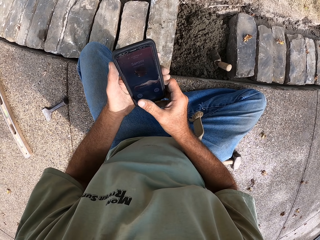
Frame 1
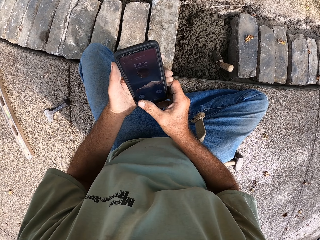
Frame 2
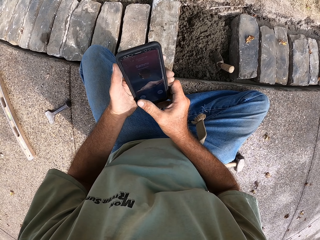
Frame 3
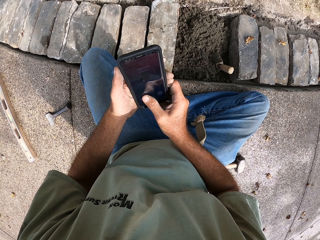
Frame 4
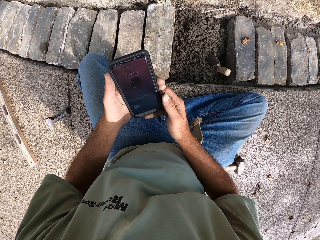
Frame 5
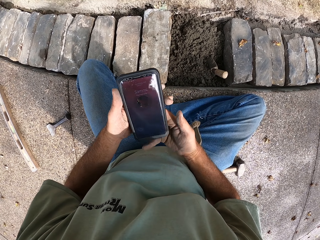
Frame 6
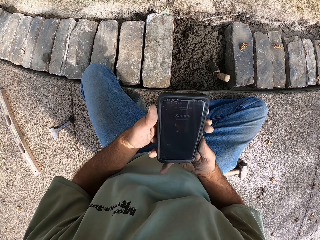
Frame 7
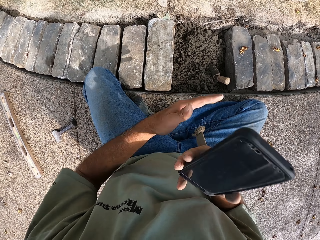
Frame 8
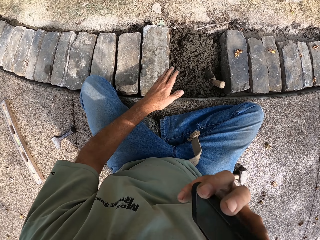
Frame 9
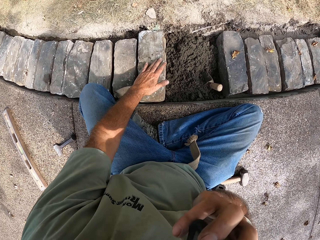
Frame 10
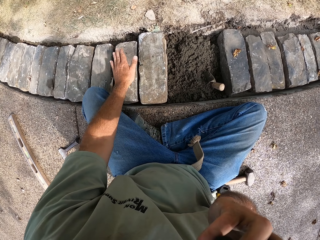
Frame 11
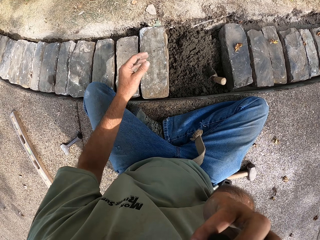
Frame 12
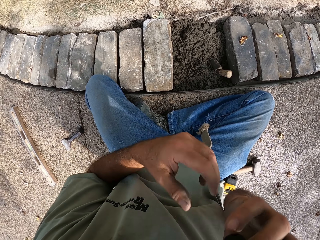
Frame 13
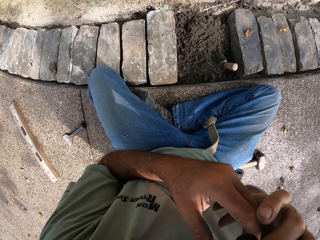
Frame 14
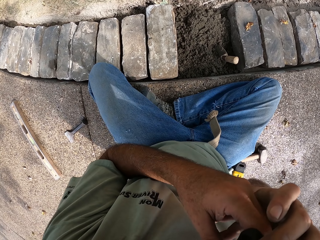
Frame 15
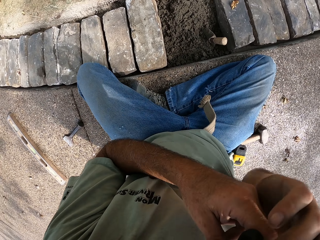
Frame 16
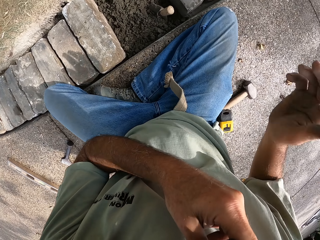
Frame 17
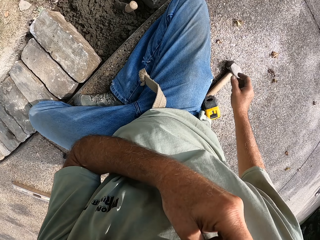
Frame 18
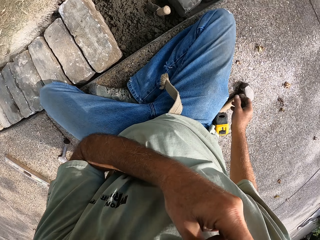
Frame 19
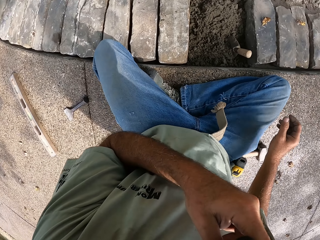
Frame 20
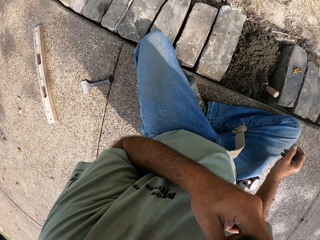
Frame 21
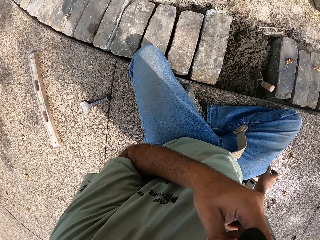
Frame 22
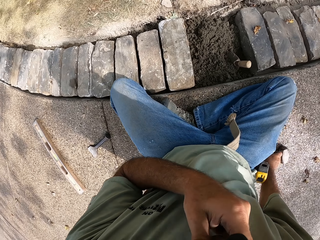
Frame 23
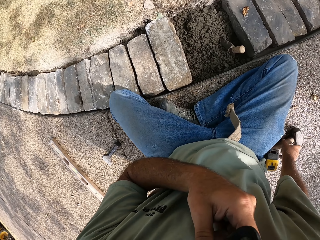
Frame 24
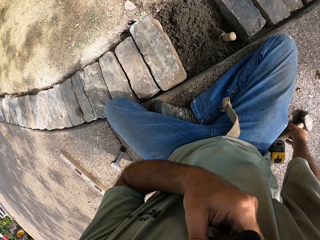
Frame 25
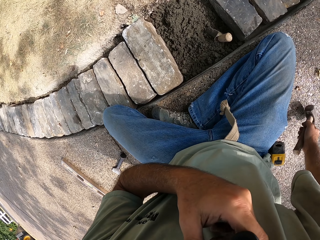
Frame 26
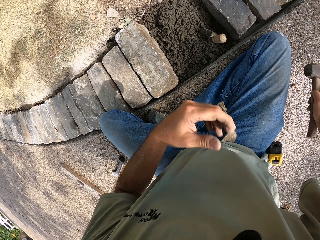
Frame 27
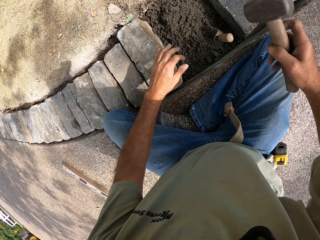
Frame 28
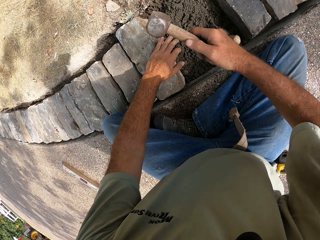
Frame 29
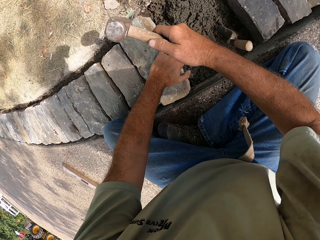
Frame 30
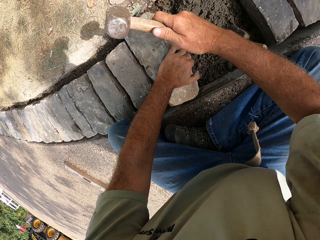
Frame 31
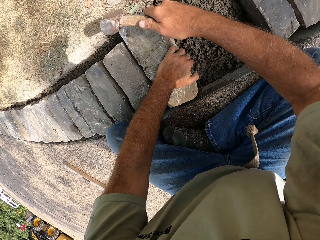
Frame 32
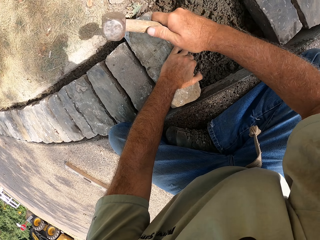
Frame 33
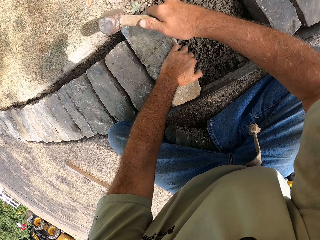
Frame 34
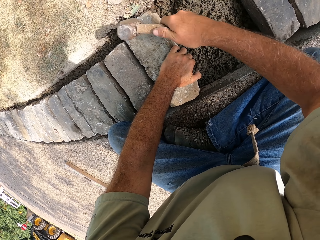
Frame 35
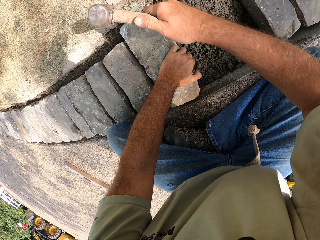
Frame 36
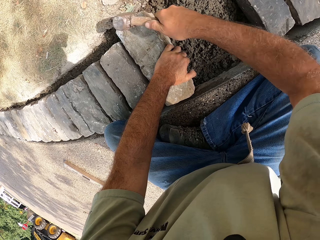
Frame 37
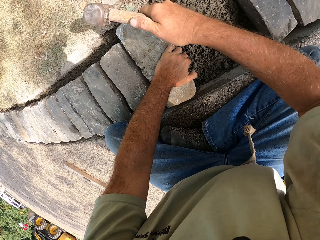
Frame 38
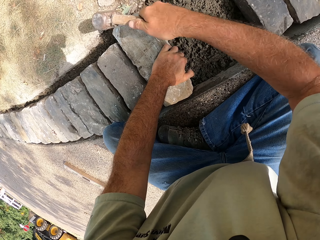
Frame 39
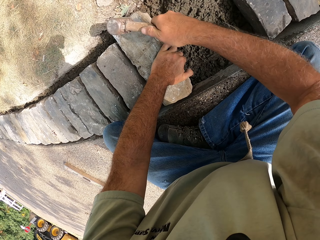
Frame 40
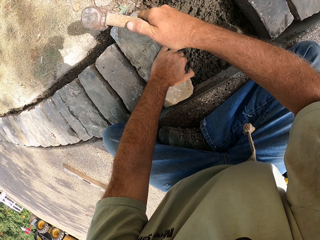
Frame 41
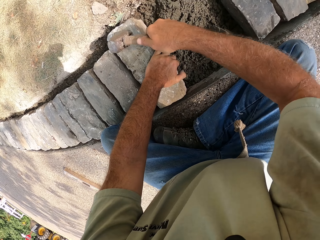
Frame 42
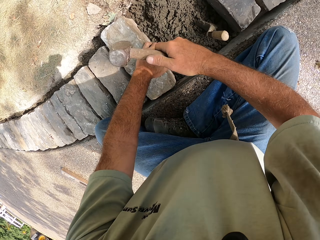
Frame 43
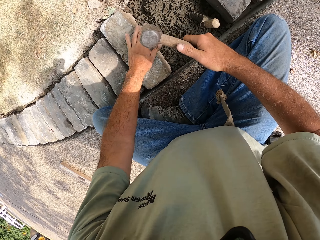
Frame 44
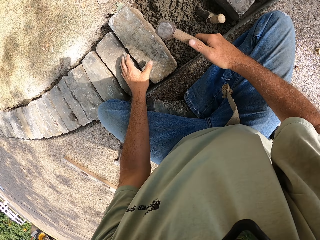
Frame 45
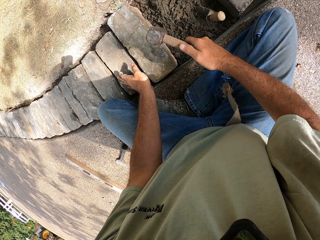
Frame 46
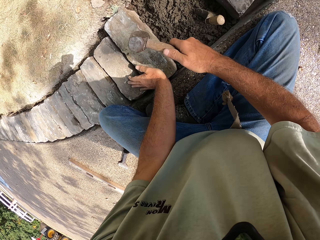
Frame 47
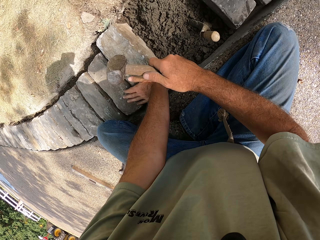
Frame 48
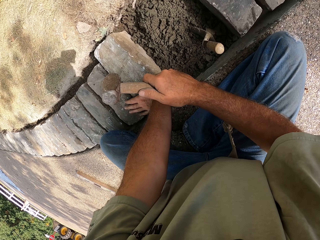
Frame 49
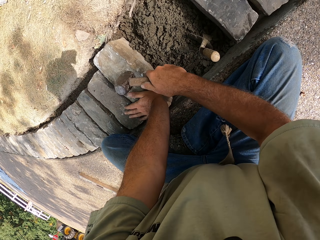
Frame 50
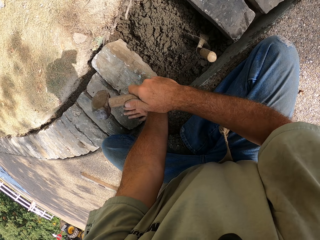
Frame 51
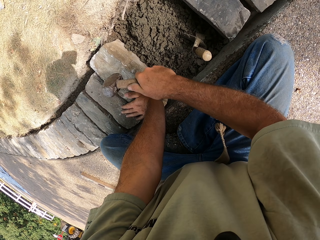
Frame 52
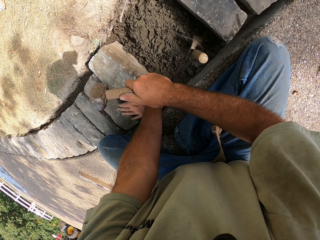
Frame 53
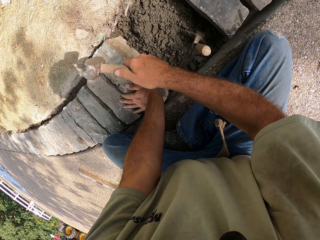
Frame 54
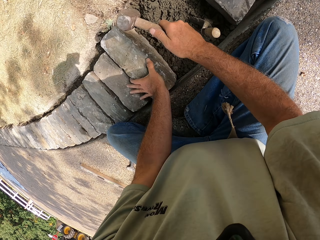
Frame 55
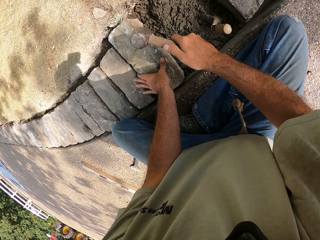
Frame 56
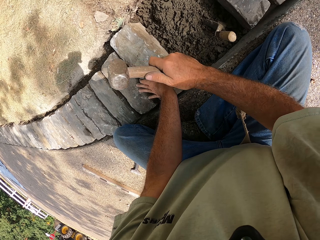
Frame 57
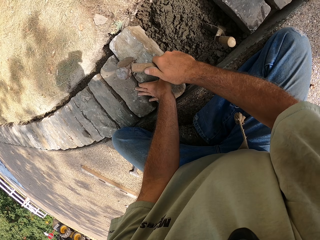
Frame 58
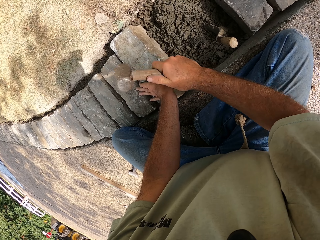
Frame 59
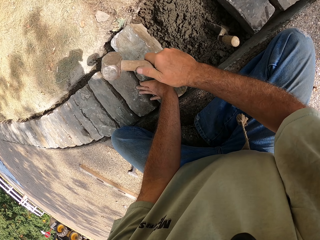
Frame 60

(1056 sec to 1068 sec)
The camera wearer holds the phone with both his hands. He puts the phone on his right ear. He picks up a hammer with his right hand. He beats the block with the hammer.

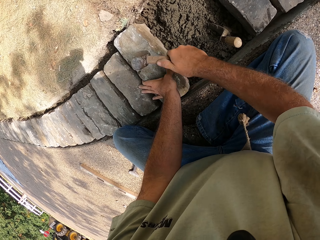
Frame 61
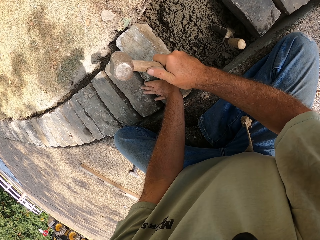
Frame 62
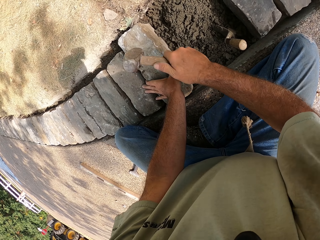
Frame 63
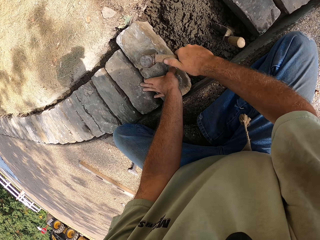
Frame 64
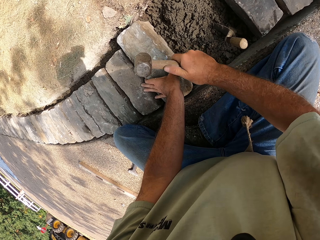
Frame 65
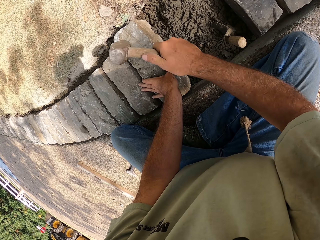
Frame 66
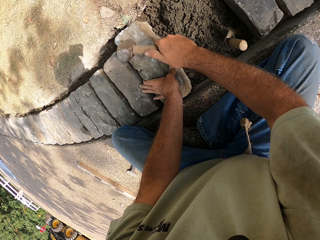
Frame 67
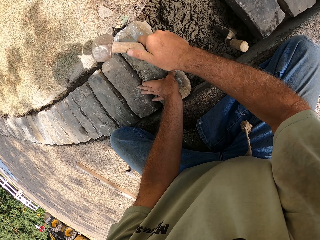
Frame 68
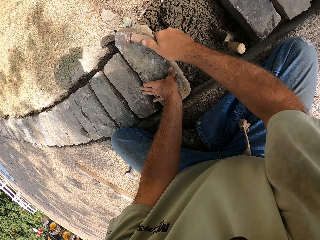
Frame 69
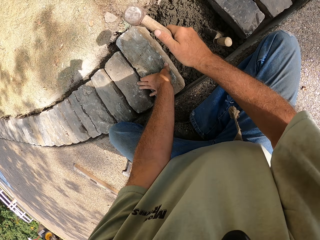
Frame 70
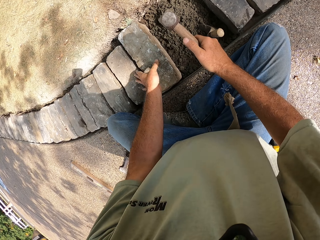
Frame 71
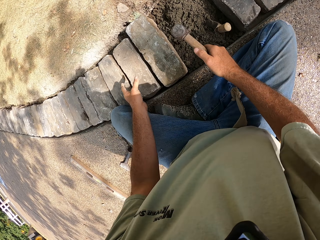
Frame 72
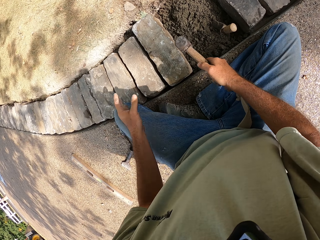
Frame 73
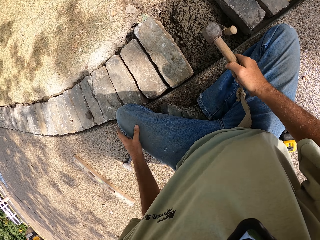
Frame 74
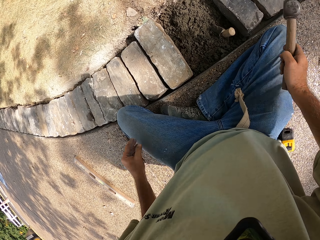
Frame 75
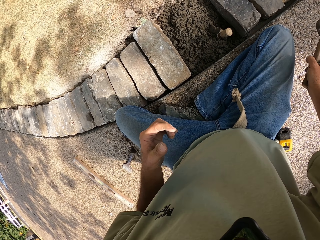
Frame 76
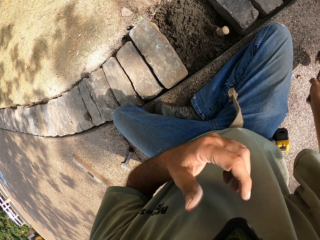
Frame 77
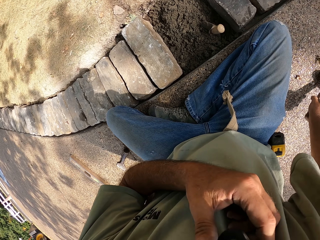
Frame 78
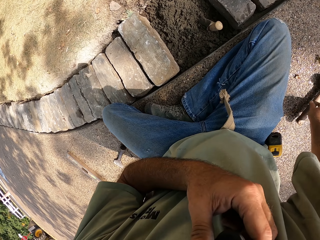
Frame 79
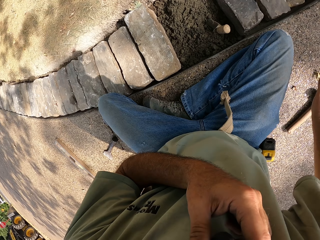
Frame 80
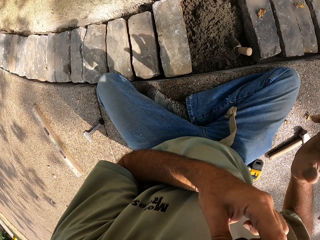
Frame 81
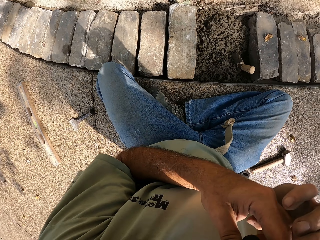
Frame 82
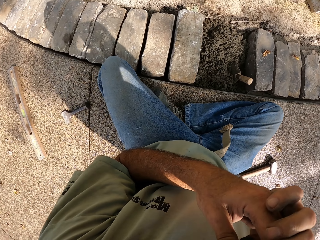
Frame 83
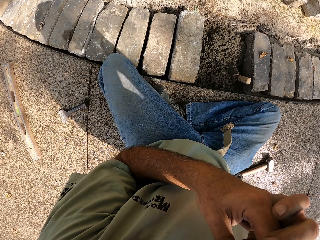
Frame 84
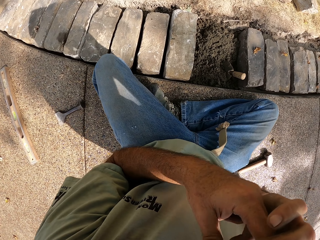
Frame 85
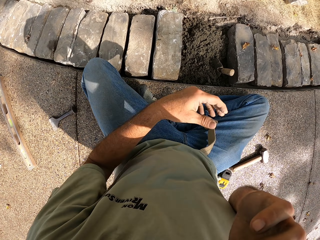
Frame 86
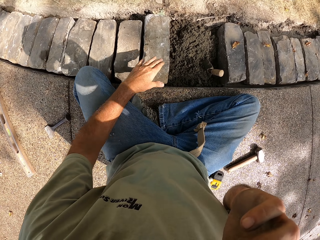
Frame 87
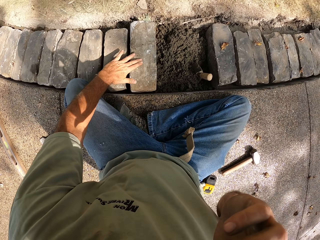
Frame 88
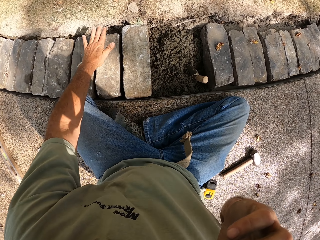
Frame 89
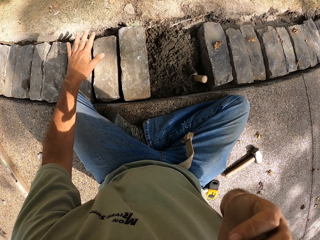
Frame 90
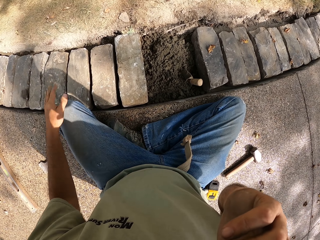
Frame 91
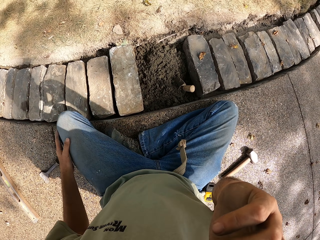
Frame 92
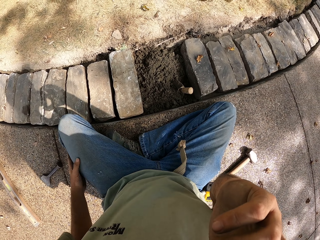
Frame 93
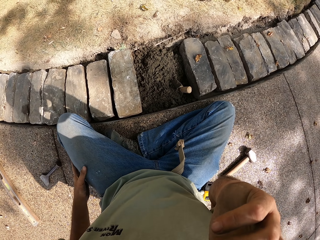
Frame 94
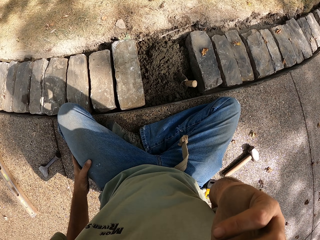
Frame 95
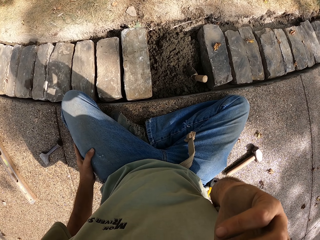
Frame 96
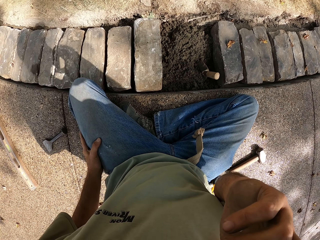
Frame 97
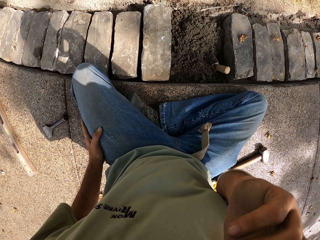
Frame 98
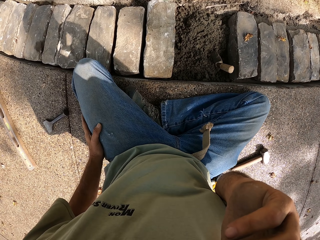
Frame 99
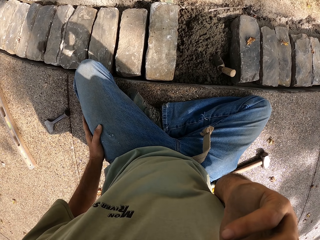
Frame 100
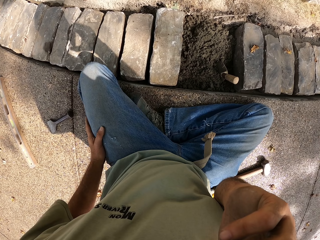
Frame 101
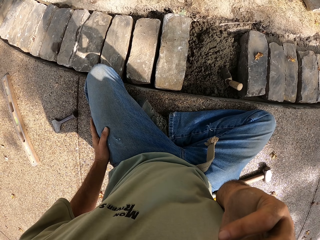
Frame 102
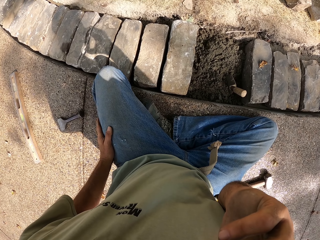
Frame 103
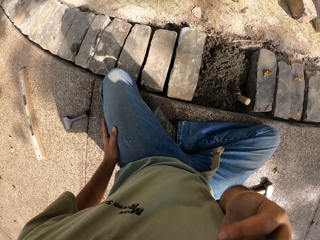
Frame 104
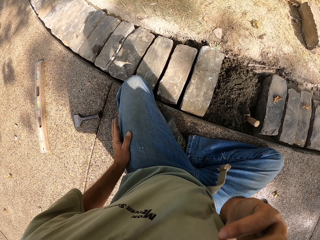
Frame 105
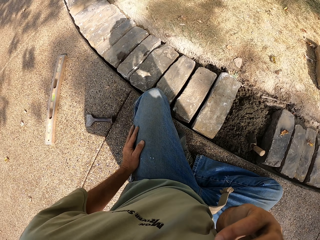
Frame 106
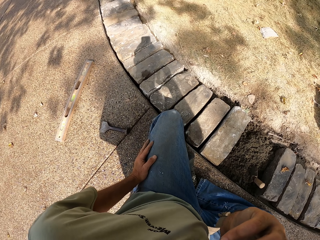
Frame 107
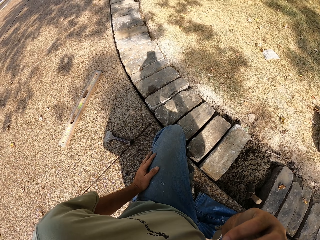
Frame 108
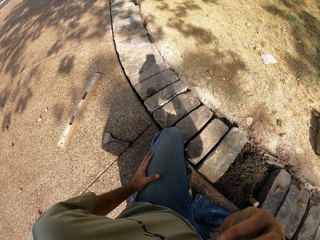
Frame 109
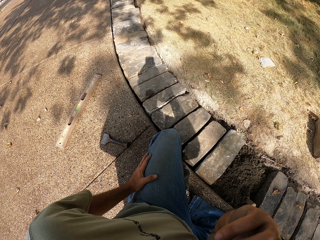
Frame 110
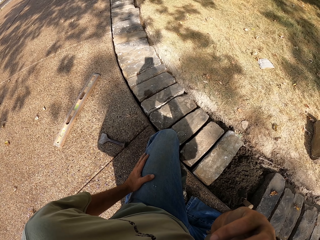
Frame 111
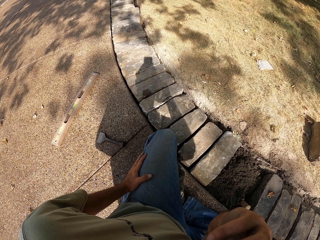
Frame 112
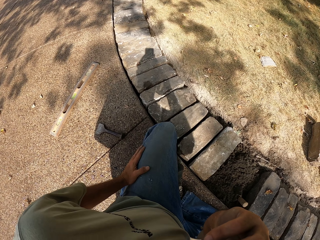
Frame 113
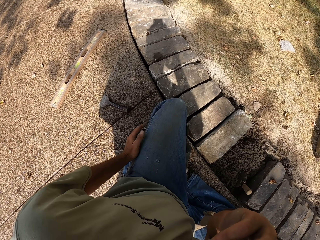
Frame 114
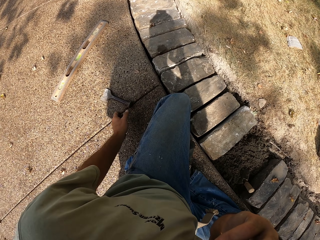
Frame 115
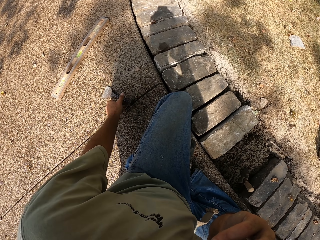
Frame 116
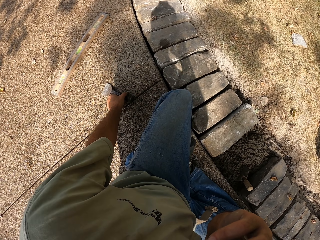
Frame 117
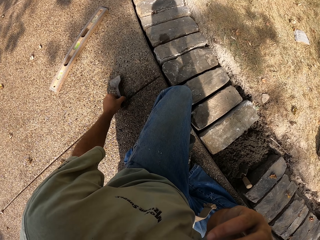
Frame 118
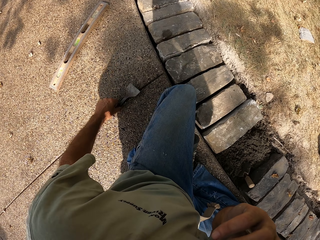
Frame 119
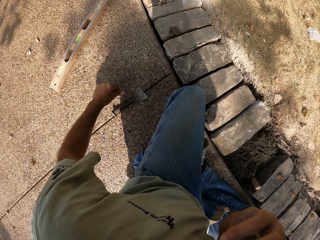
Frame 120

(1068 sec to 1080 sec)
The camera wearer puts the hammer on the ground. He holds the phone with his right hand.
